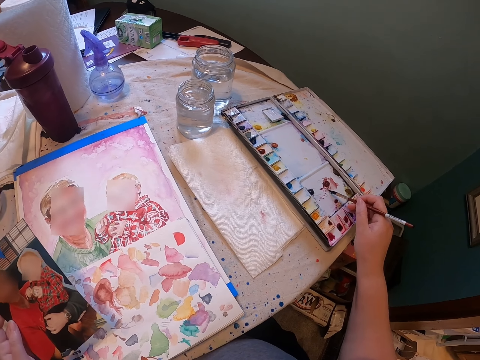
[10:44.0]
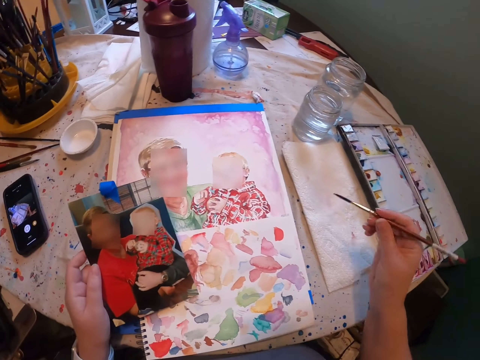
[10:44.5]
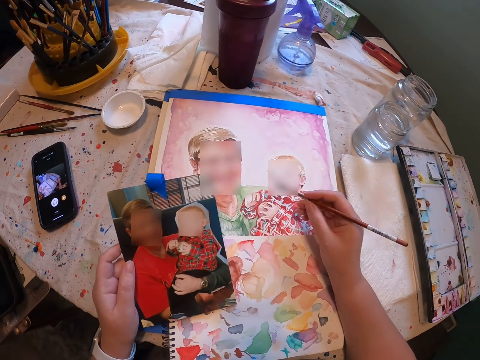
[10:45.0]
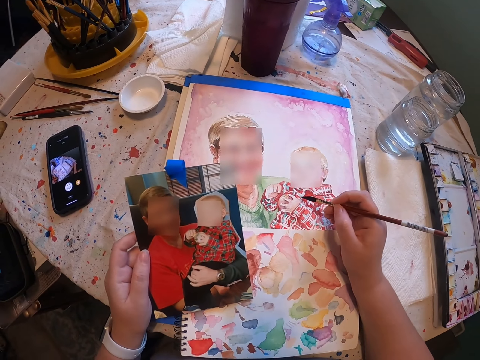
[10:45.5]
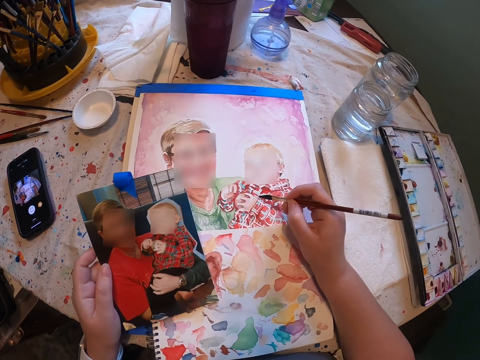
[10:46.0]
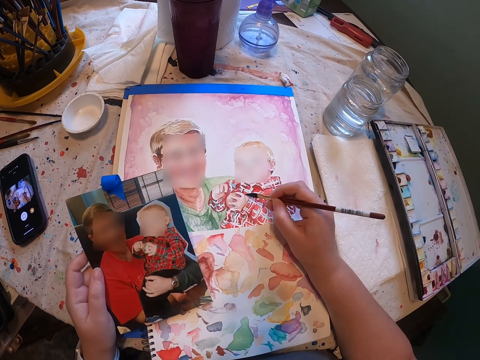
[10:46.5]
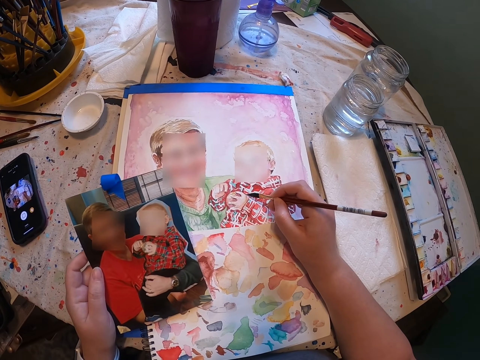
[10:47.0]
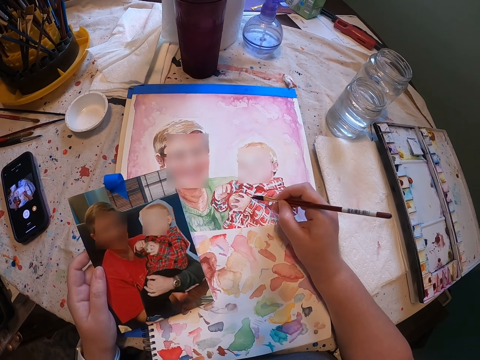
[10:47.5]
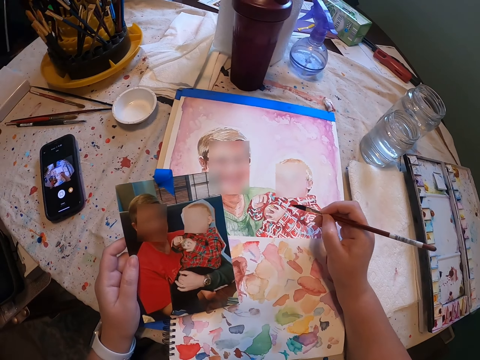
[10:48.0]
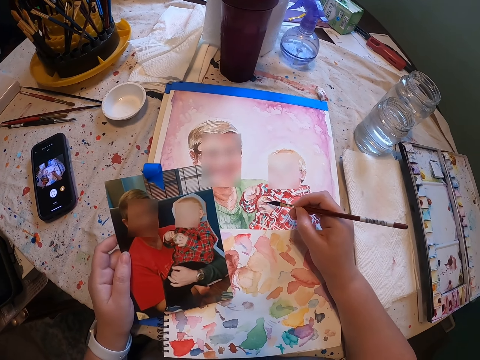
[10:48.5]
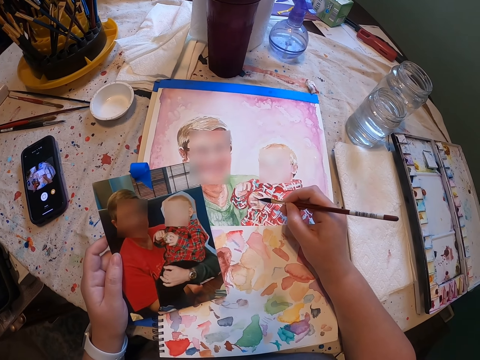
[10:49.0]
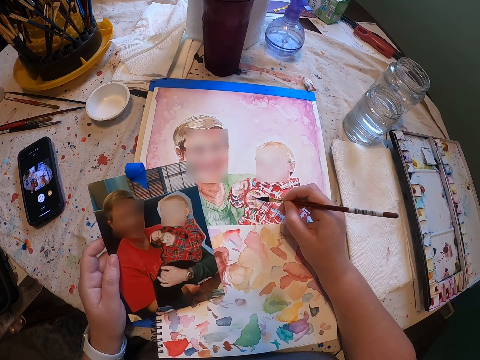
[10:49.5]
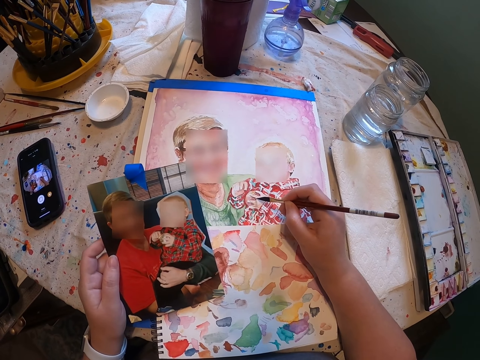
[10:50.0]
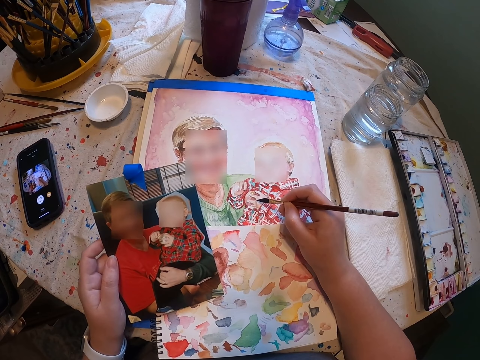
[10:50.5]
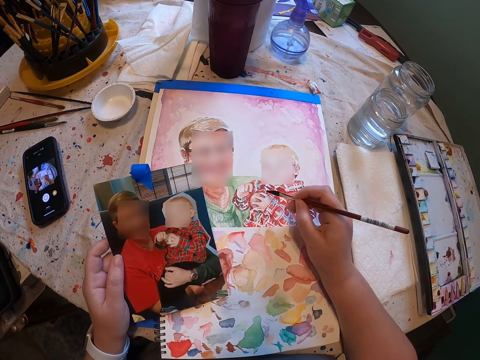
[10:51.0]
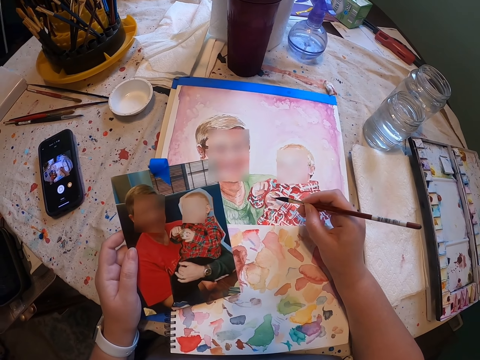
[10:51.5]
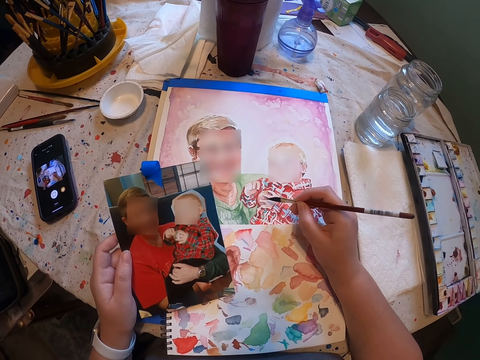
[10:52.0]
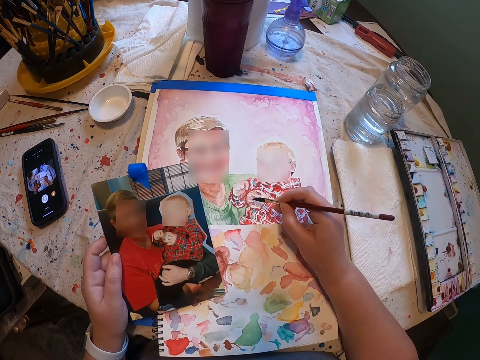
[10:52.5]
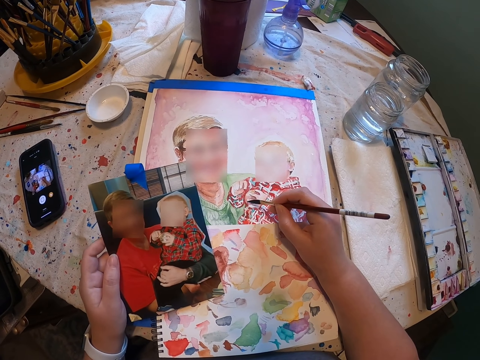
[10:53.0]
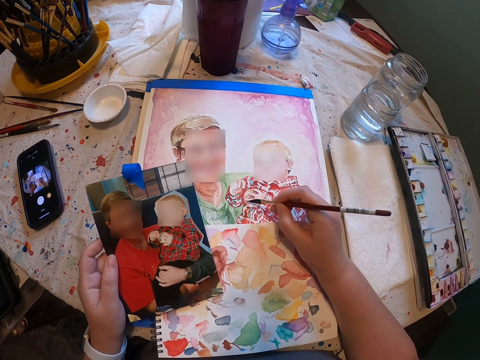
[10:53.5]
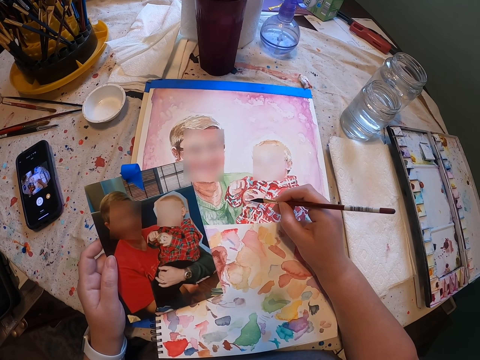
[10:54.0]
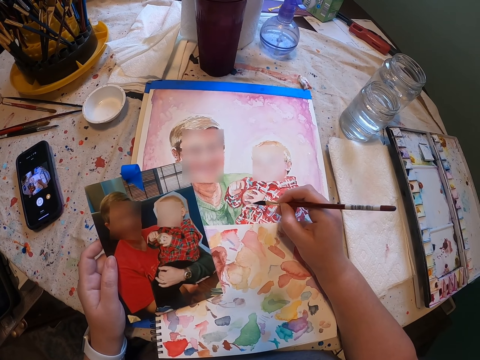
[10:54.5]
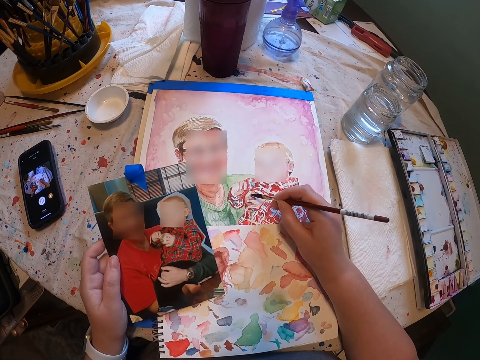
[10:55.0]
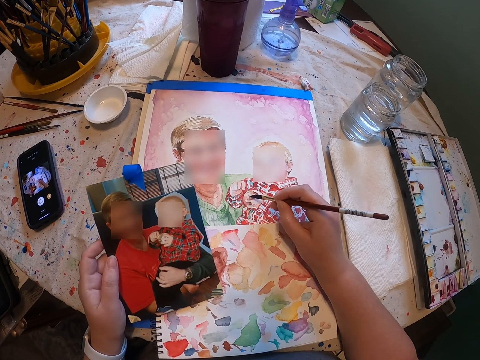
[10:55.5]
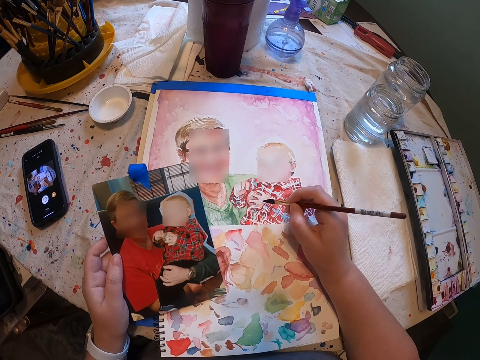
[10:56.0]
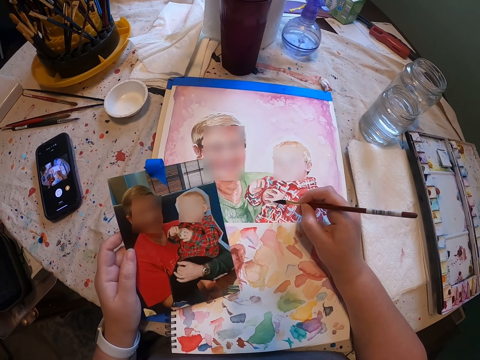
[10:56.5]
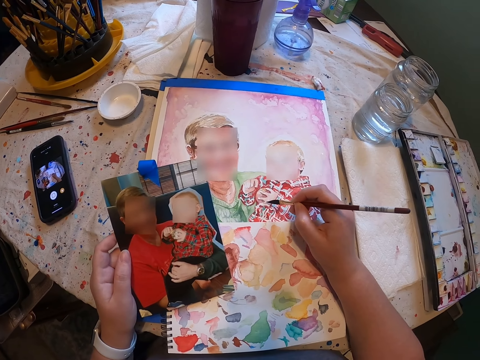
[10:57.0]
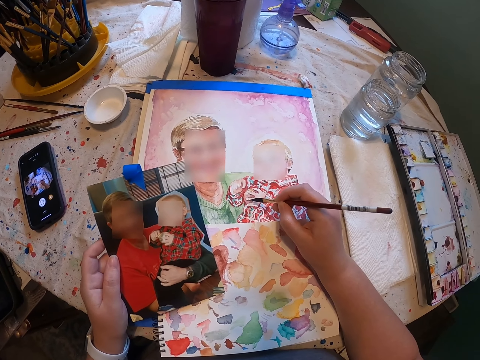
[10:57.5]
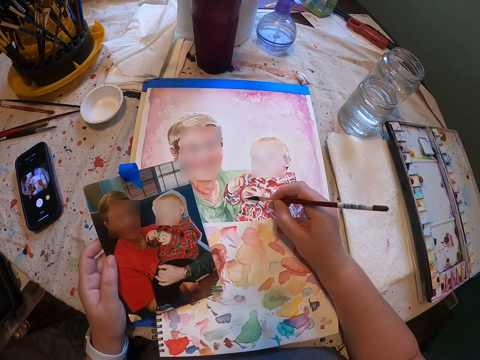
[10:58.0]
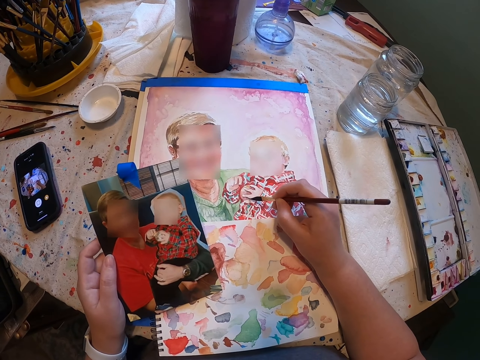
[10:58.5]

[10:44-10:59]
The camera wearer moves his hand. He paints.

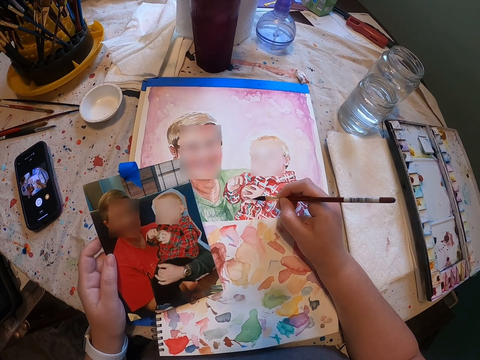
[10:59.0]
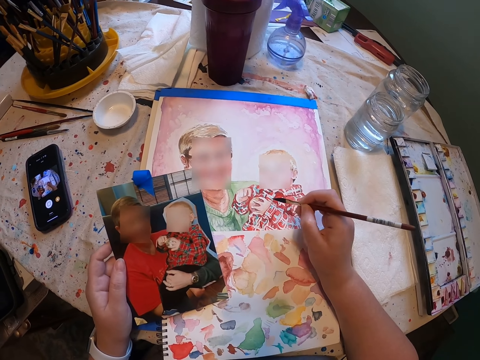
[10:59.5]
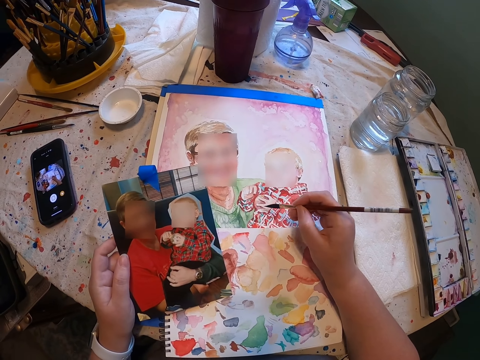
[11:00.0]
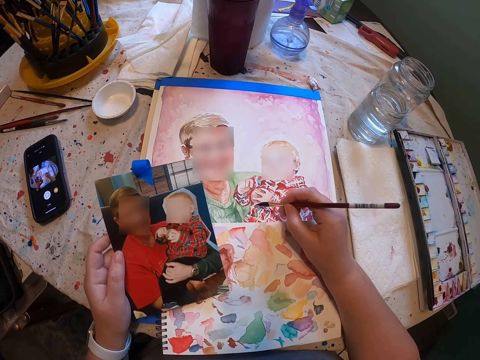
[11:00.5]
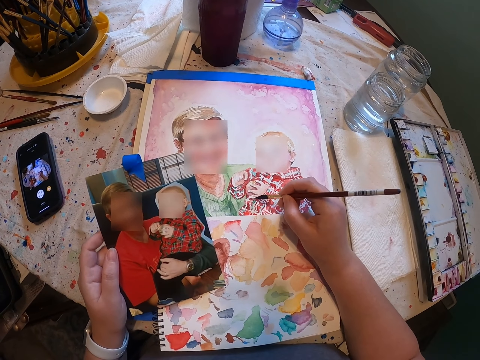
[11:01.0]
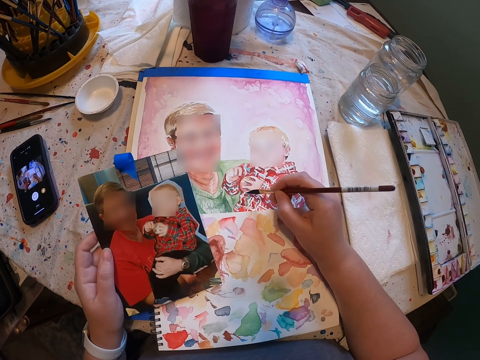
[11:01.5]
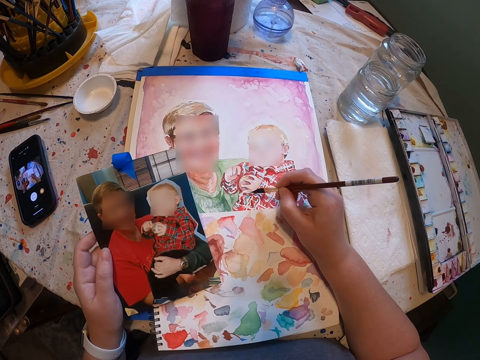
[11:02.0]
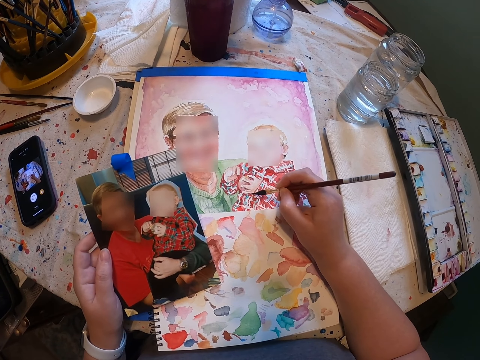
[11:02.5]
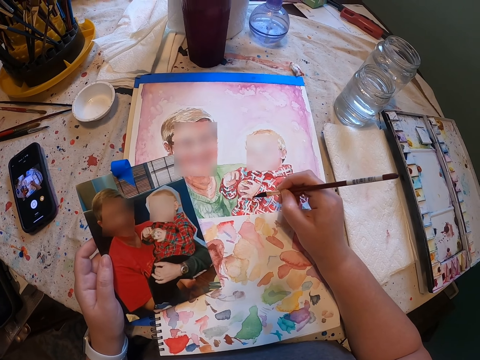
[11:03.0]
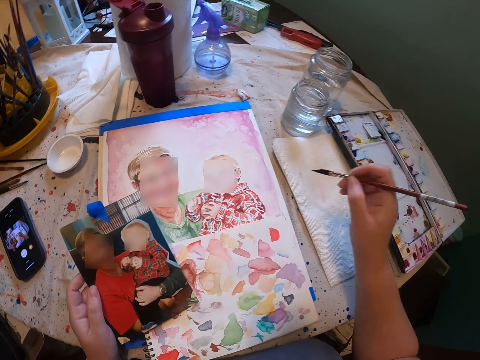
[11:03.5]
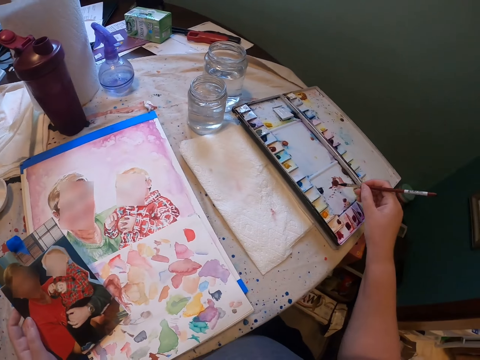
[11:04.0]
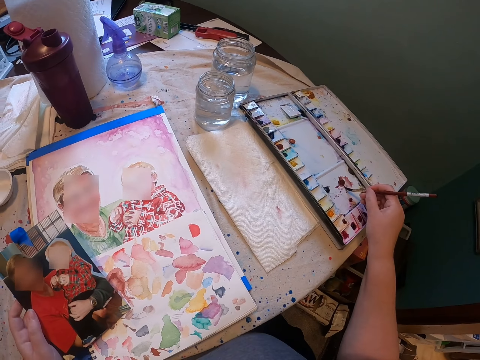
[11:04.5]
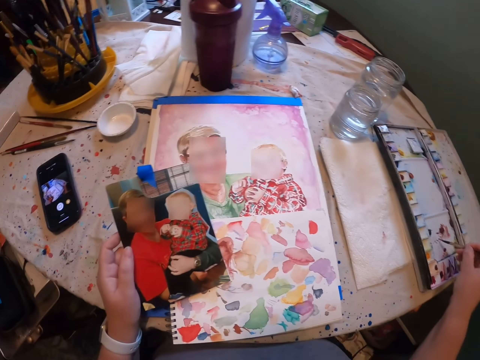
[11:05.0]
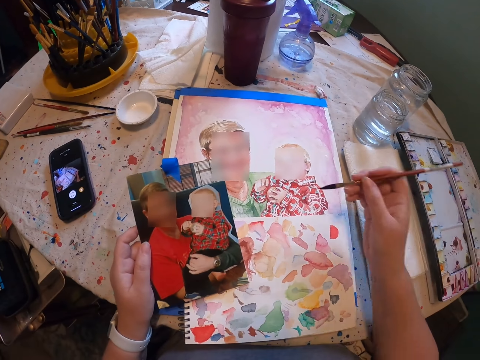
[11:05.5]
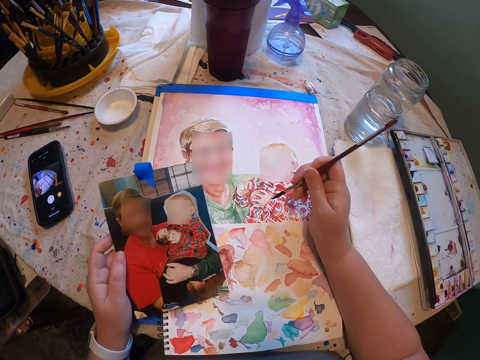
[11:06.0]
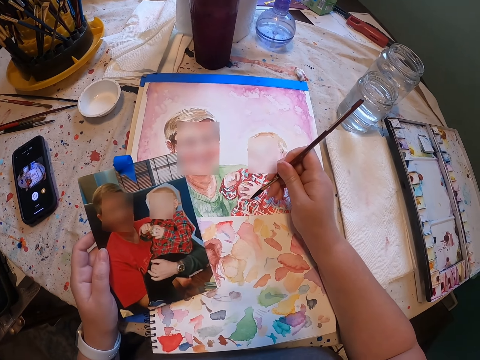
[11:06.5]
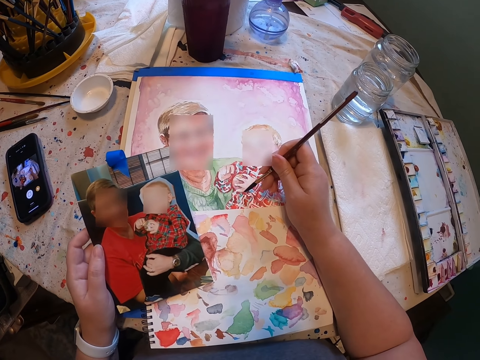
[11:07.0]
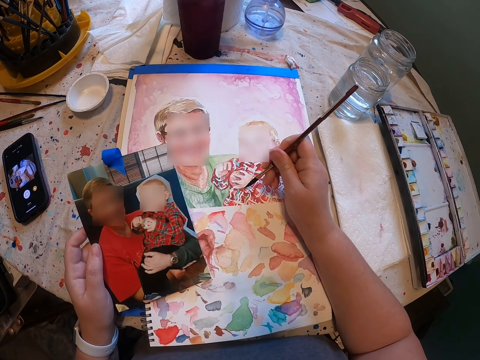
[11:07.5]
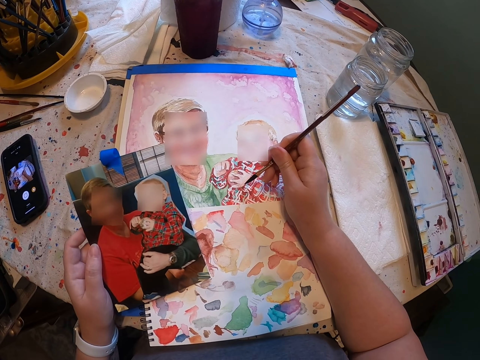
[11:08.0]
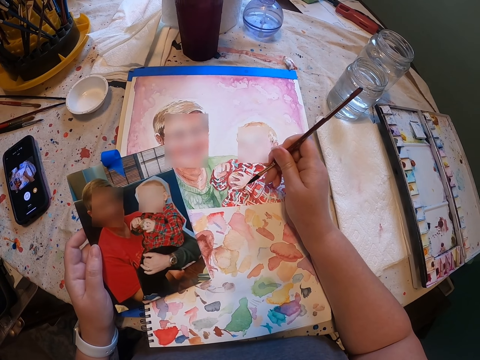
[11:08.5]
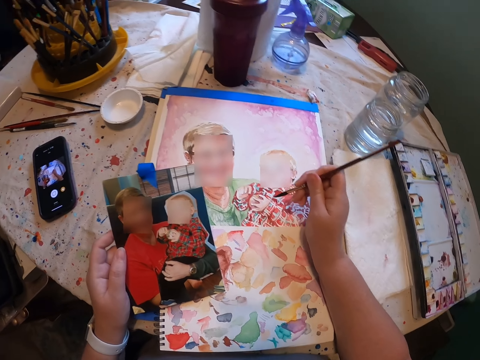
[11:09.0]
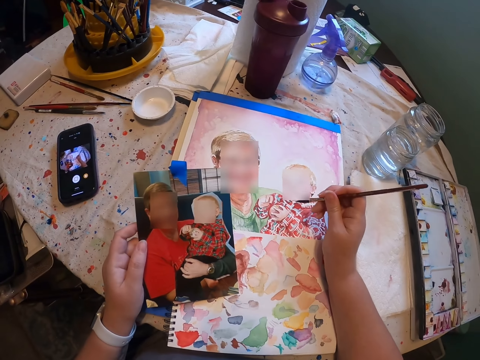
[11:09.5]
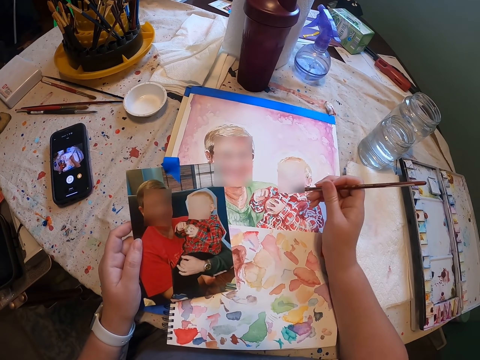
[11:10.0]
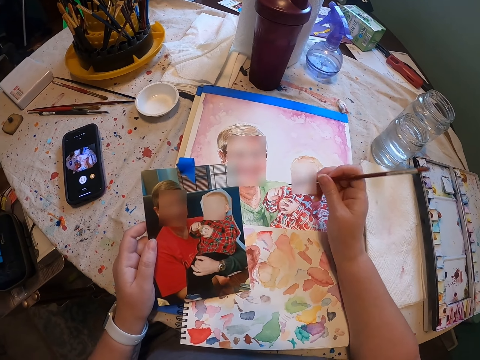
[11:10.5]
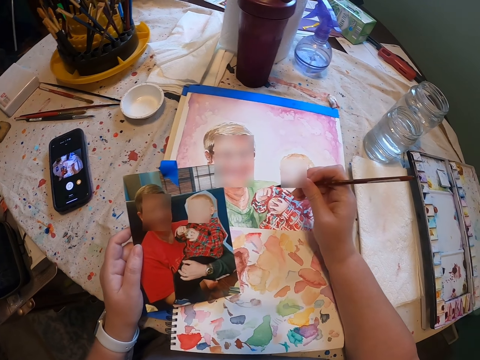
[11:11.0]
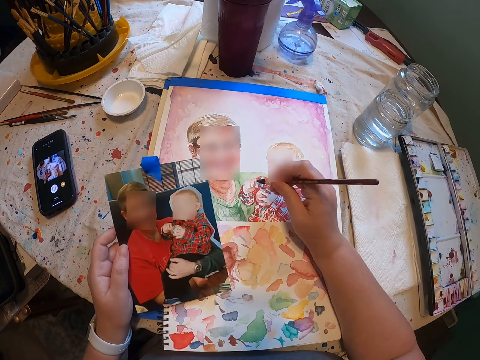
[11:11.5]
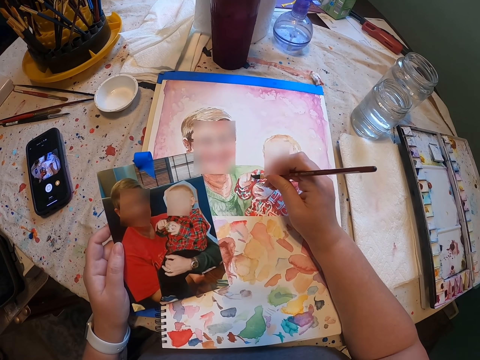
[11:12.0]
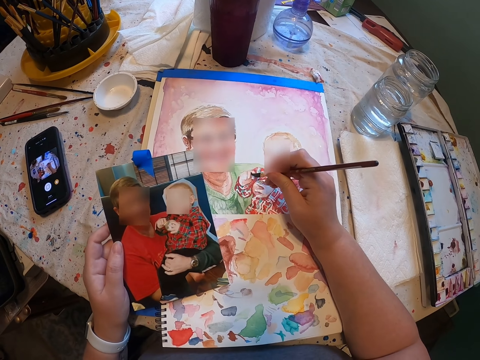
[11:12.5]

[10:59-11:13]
The camera wearer moves his hand. He dips the paint brush in paint. He moves his hand and paints.
